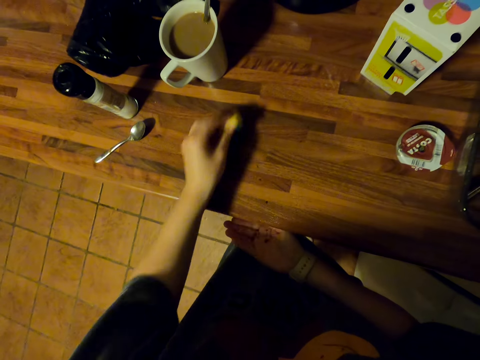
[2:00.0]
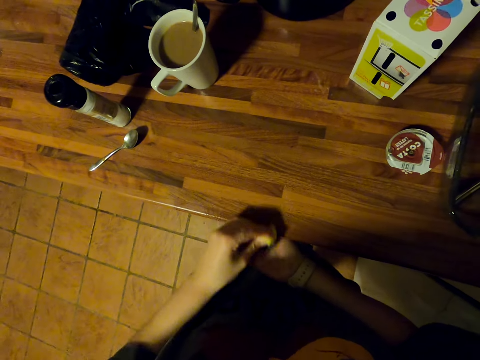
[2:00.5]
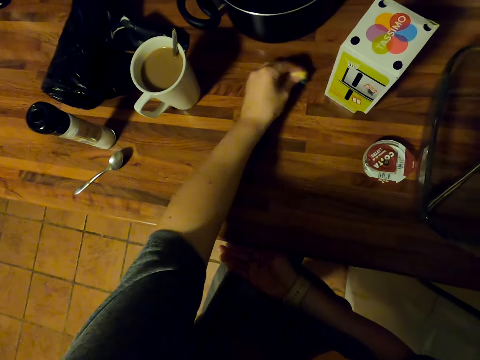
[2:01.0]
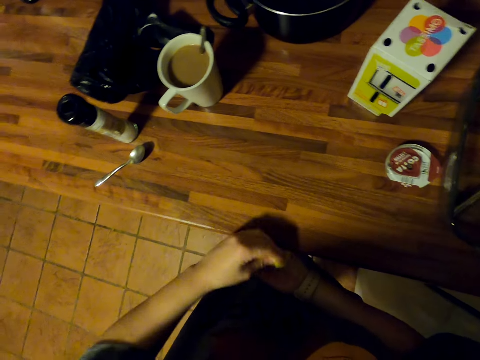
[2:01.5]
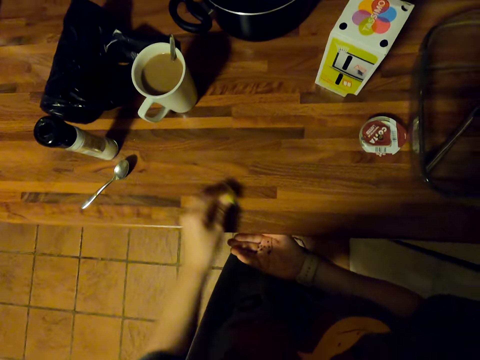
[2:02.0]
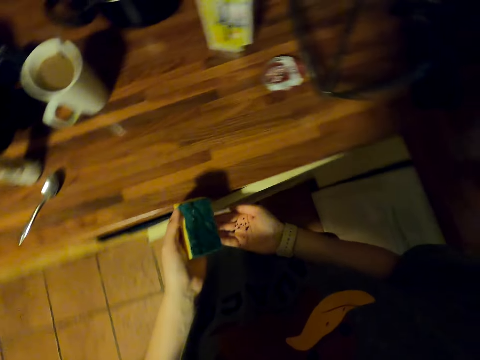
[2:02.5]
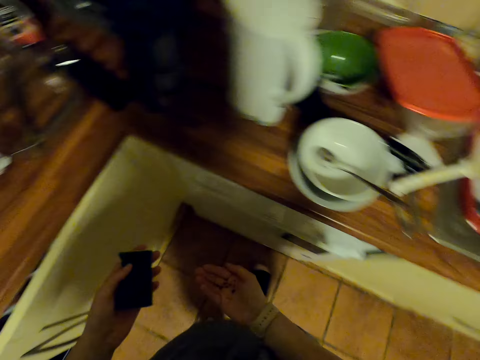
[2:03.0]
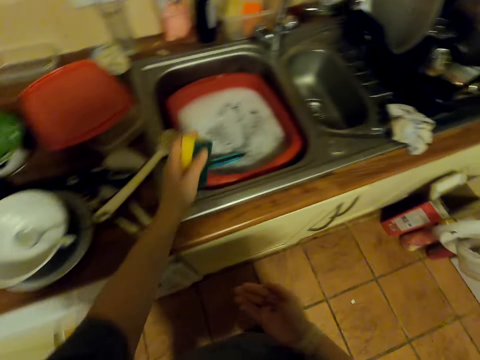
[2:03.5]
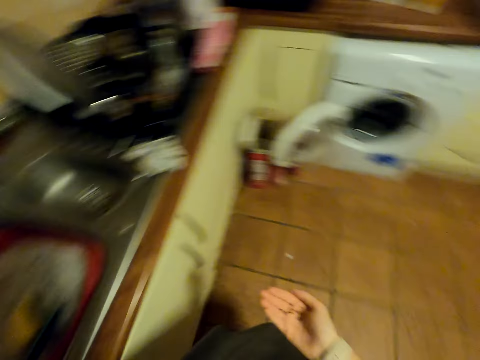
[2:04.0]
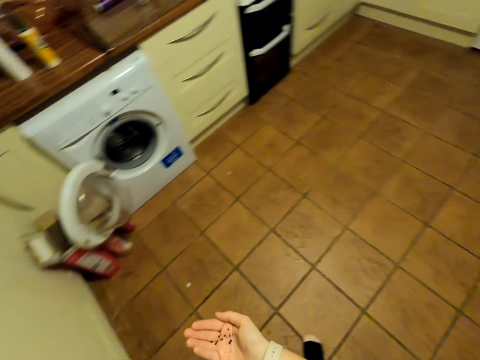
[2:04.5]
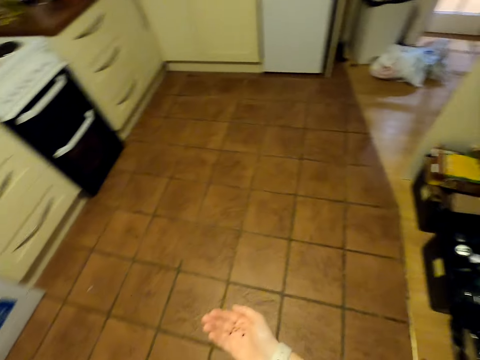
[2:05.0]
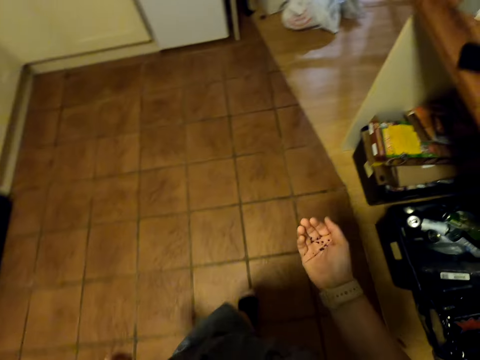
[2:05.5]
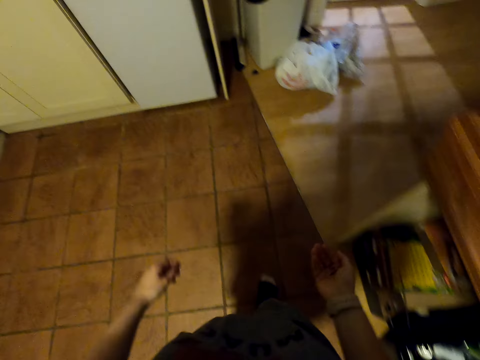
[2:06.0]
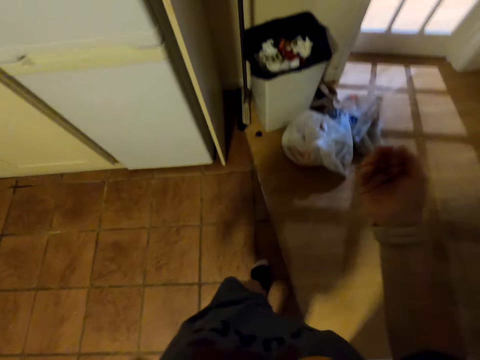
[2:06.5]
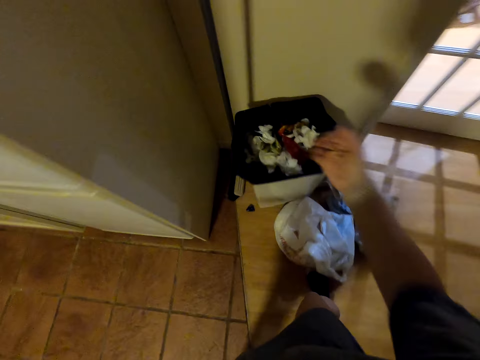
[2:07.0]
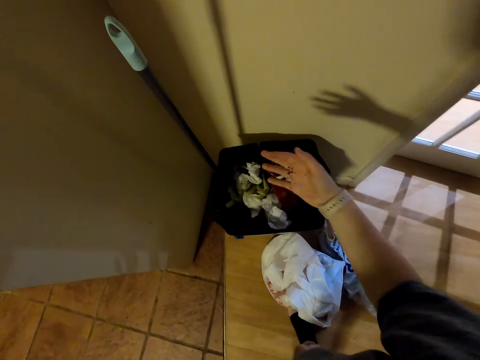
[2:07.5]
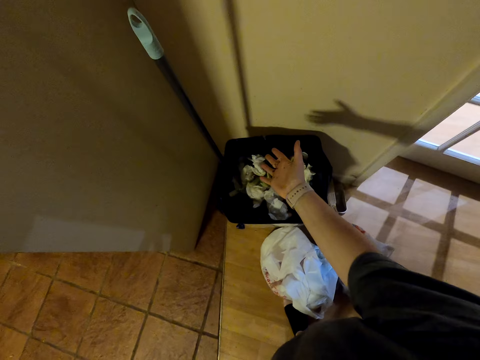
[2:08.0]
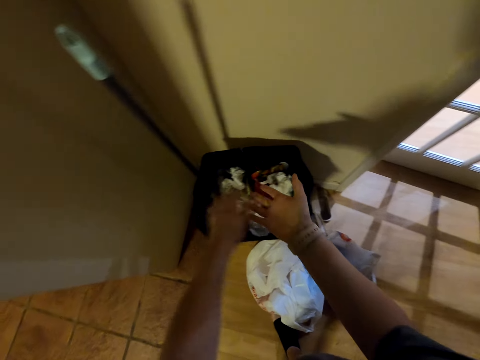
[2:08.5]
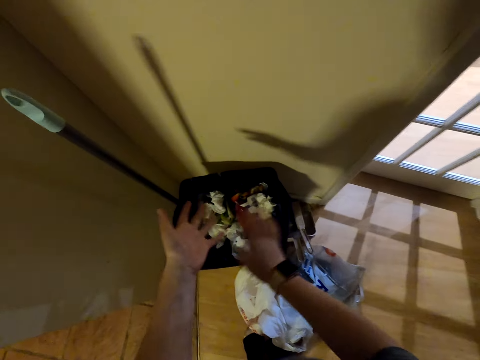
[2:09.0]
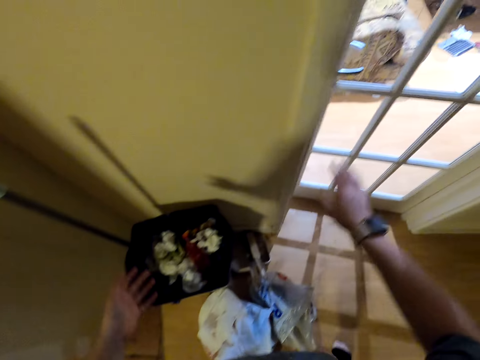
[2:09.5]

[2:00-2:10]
The camera wearer moves towards the sink. They place the sponge on the basin. They move around the room. They pour the dirt in the litter bin.
